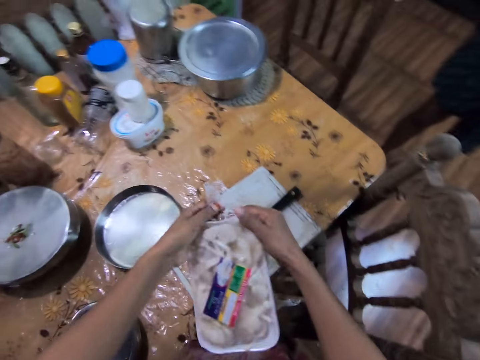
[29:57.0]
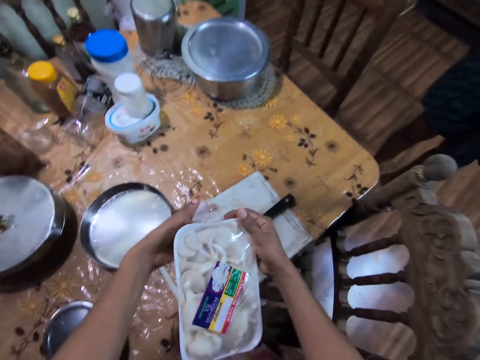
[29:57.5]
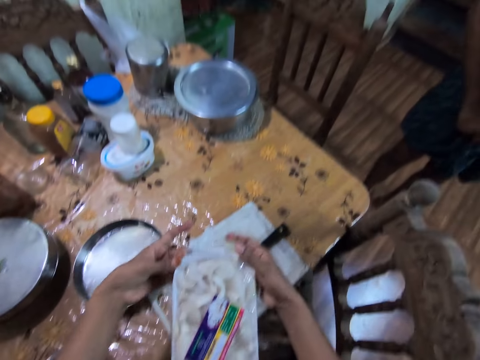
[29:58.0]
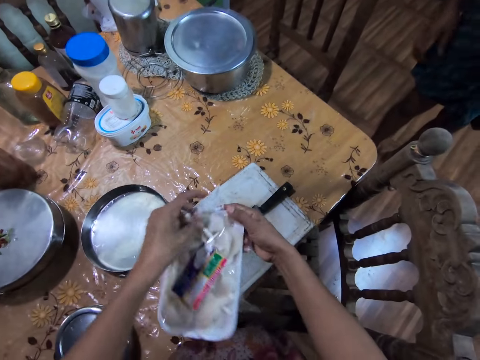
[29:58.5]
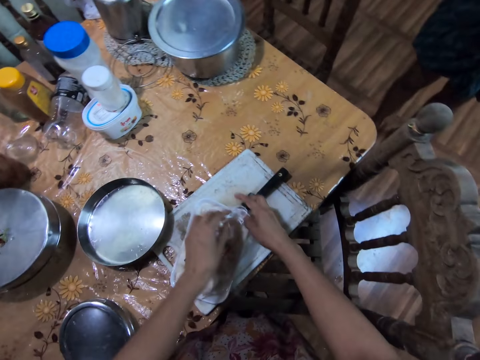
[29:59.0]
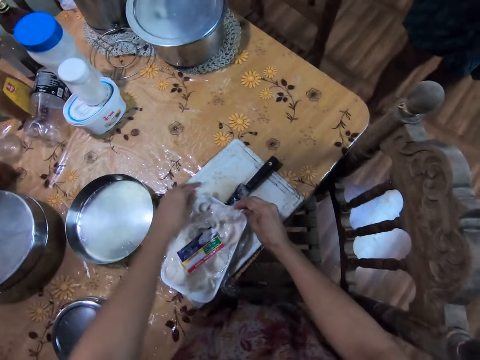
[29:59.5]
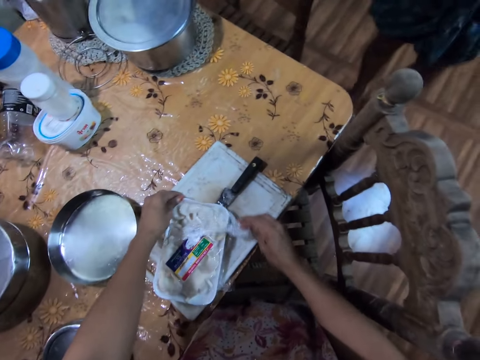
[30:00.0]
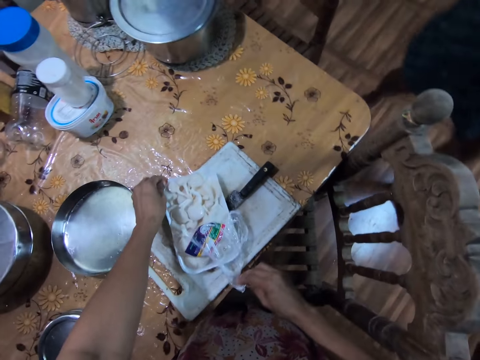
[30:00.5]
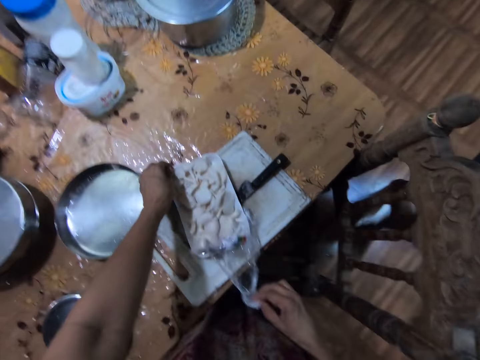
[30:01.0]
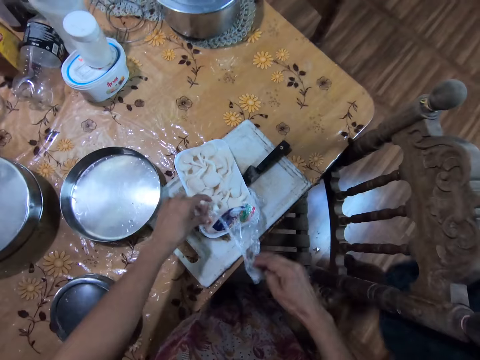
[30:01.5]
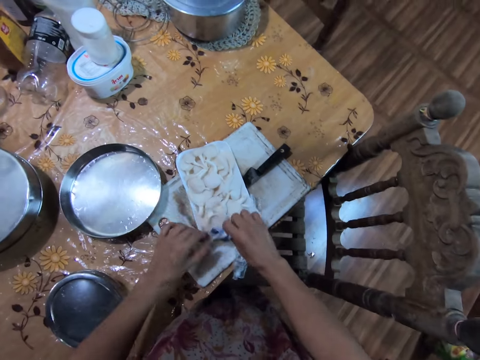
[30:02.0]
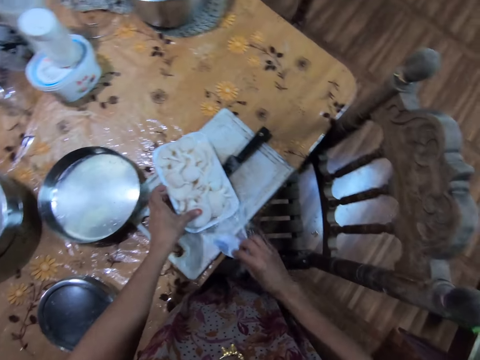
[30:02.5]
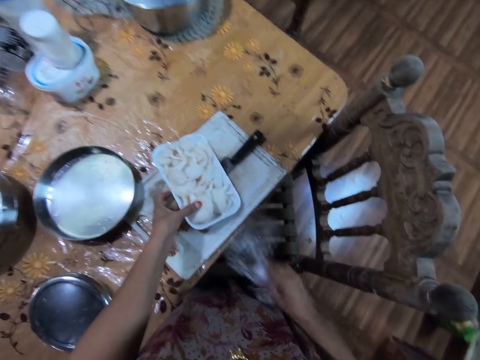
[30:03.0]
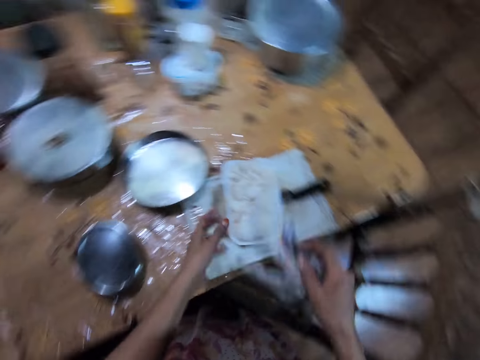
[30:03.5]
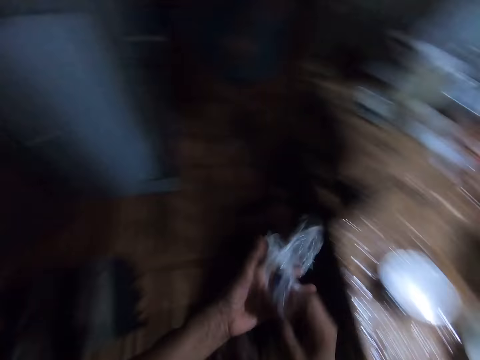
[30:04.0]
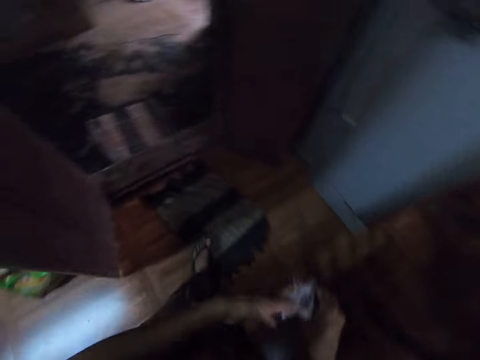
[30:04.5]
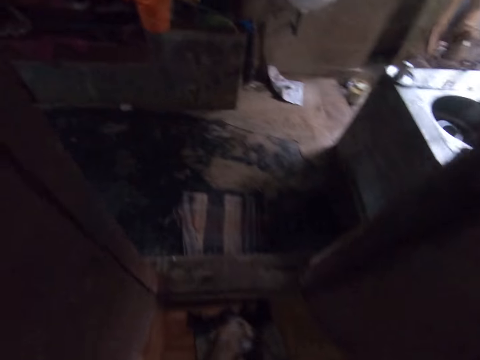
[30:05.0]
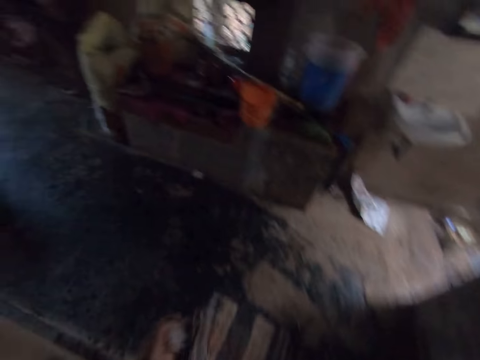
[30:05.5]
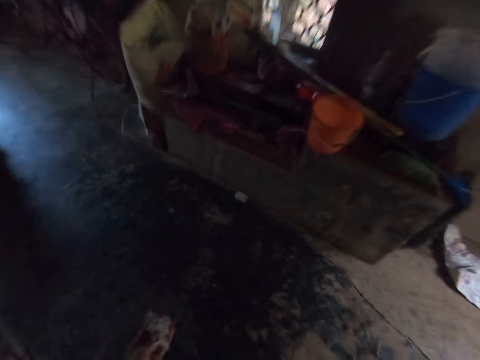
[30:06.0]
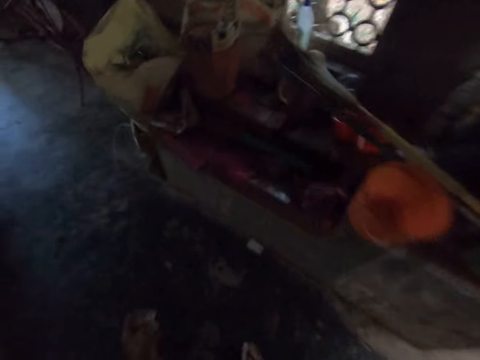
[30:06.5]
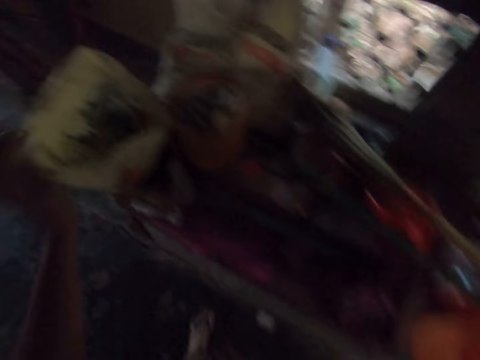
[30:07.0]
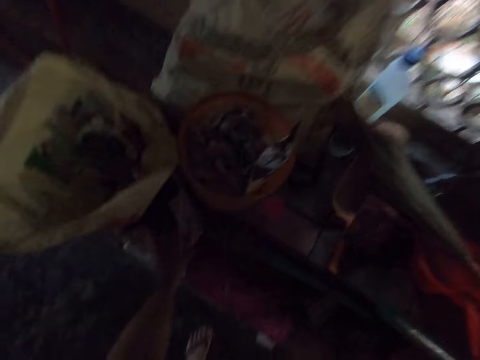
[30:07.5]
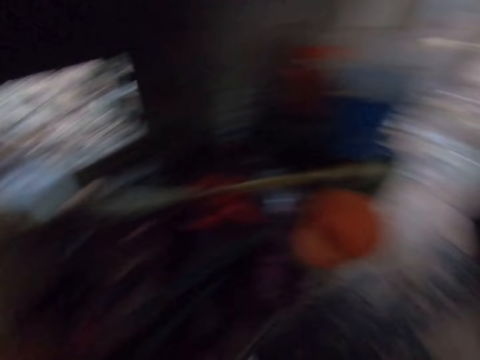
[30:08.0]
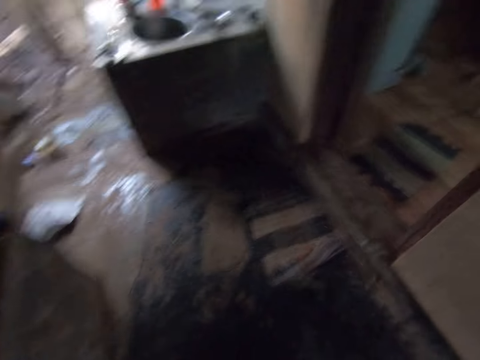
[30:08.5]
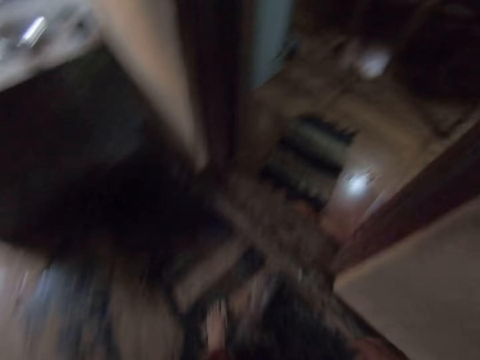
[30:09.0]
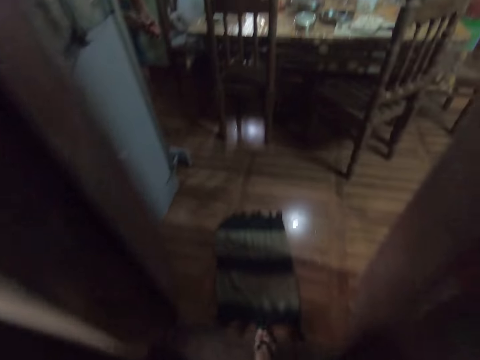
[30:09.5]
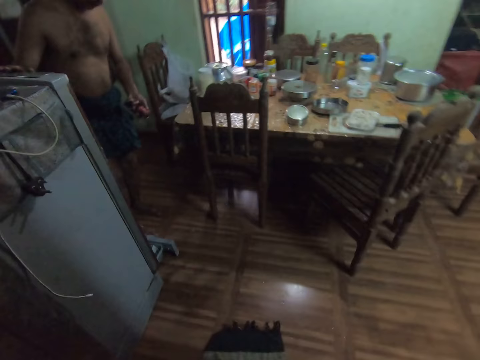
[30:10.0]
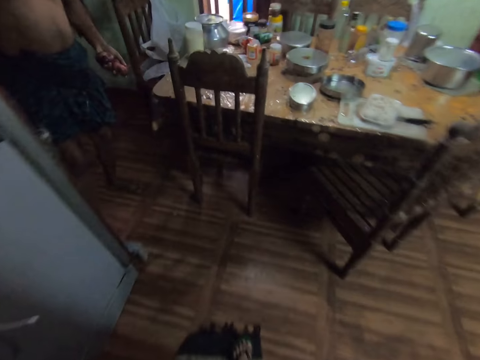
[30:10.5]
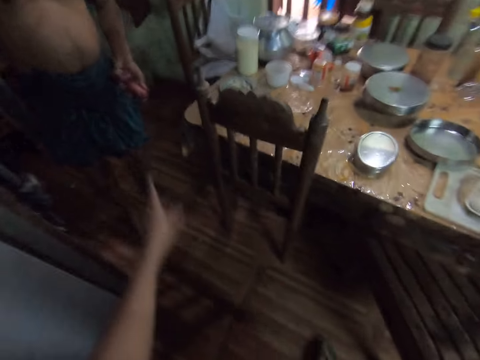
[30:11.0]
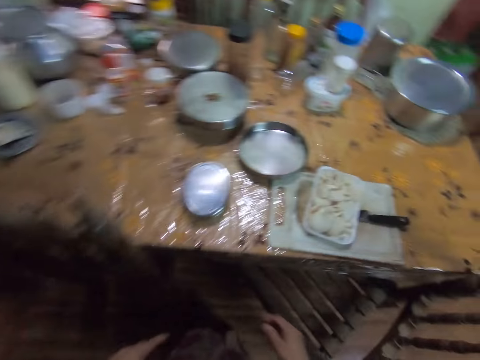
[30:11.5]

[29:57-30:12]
The camera wearer drops the packet of mushrooms on the table with both hands. She passes a plastic bag from her right hand to her left hand. She walks through the door. She drops the plastic bag in a bin with her left hand. She walks through the door.

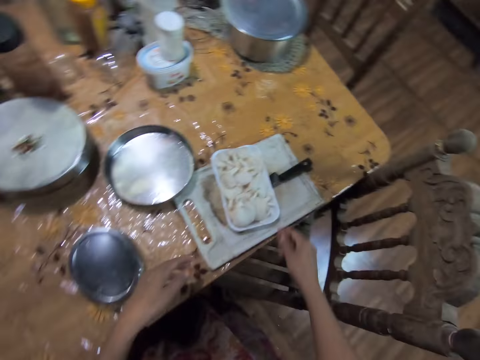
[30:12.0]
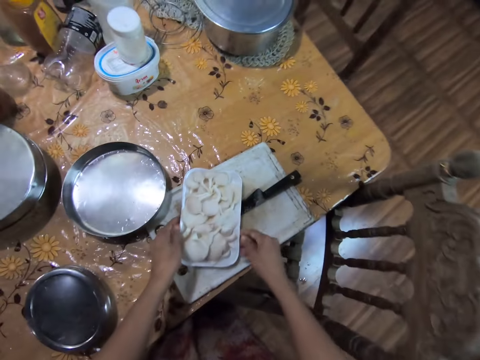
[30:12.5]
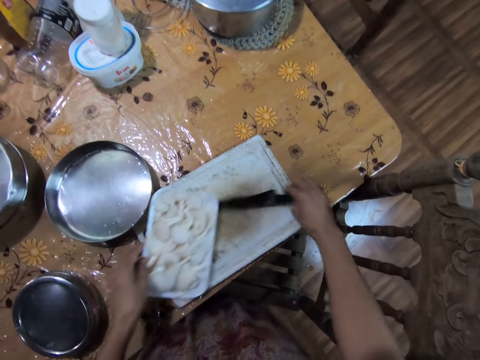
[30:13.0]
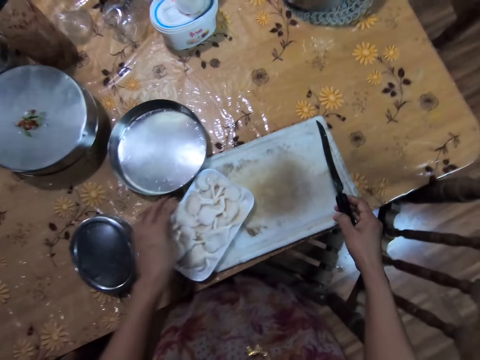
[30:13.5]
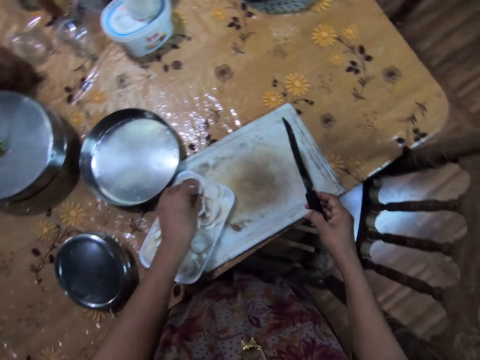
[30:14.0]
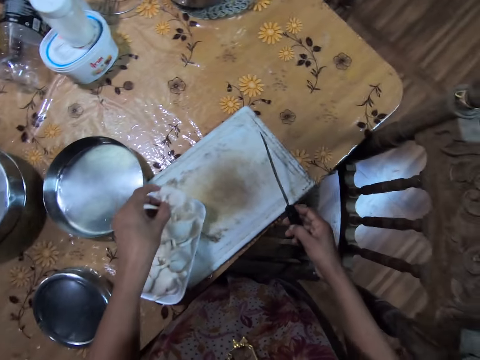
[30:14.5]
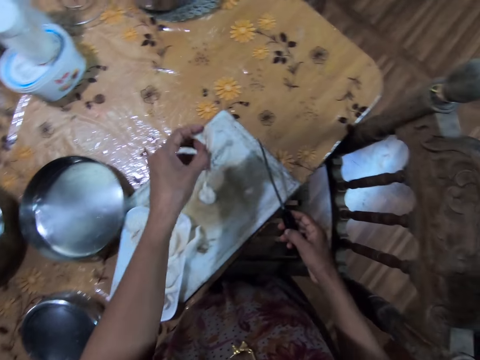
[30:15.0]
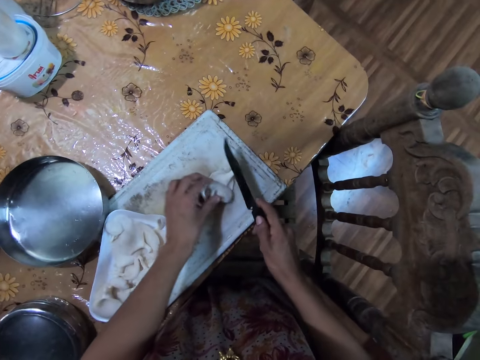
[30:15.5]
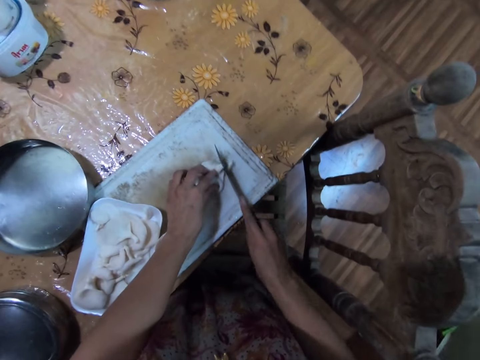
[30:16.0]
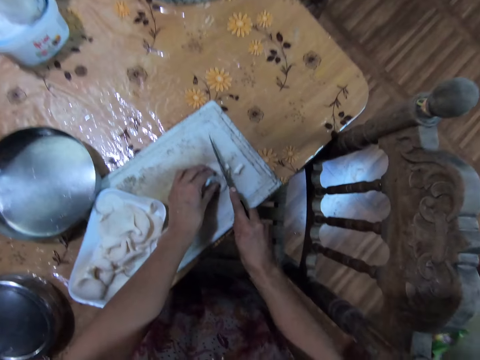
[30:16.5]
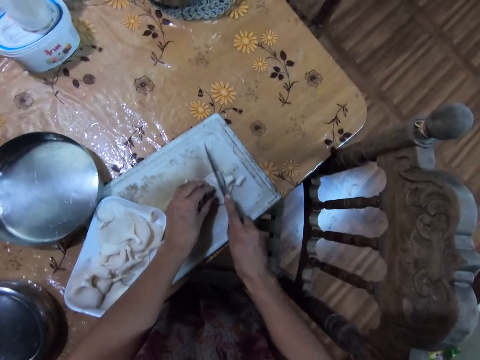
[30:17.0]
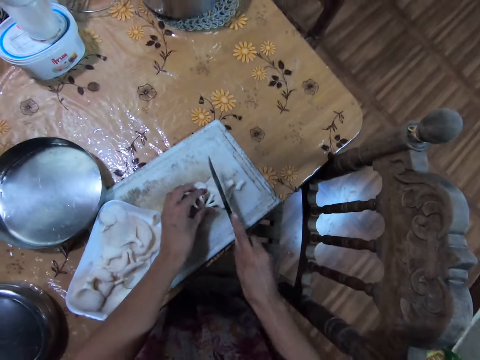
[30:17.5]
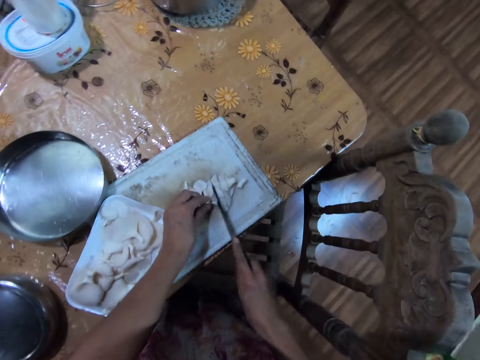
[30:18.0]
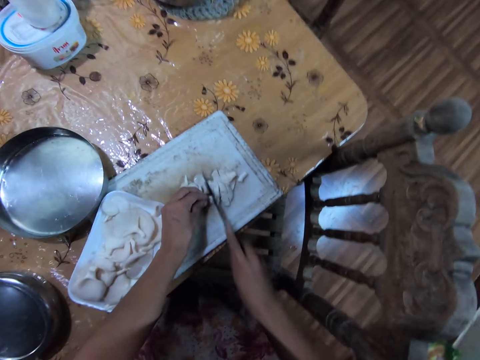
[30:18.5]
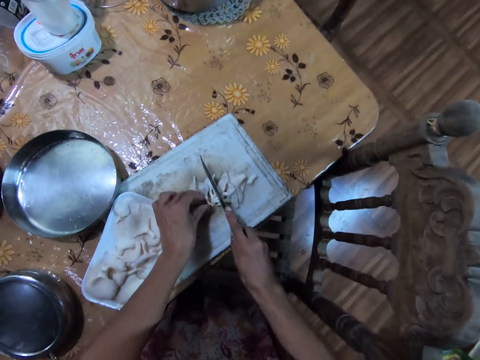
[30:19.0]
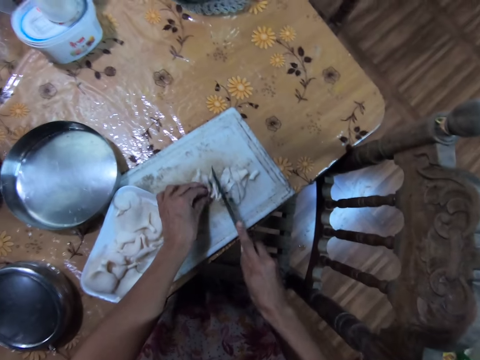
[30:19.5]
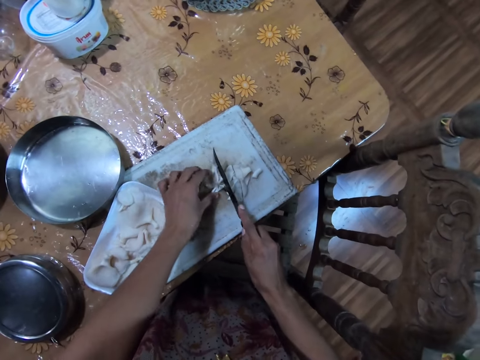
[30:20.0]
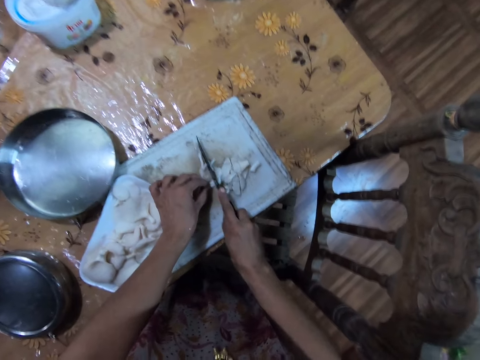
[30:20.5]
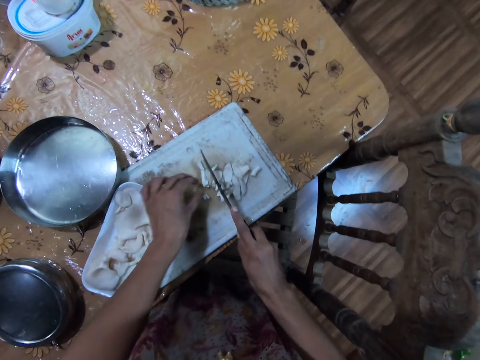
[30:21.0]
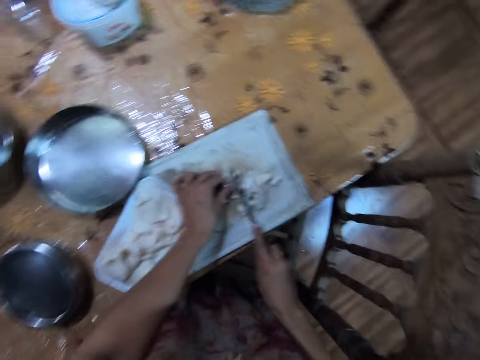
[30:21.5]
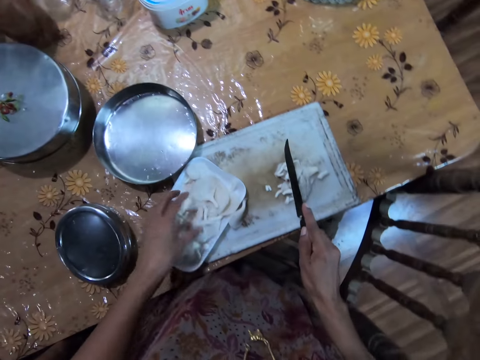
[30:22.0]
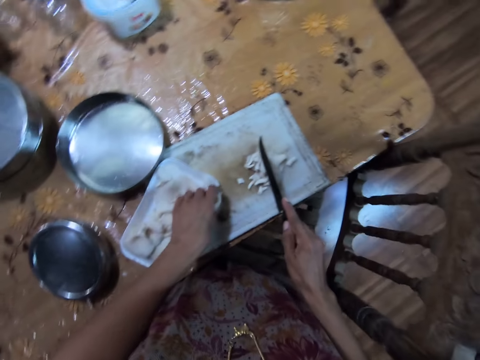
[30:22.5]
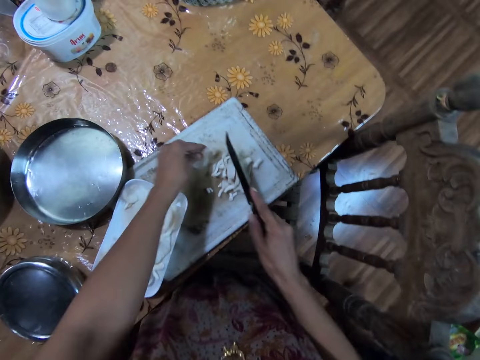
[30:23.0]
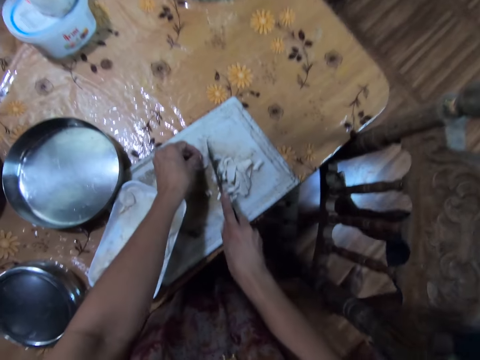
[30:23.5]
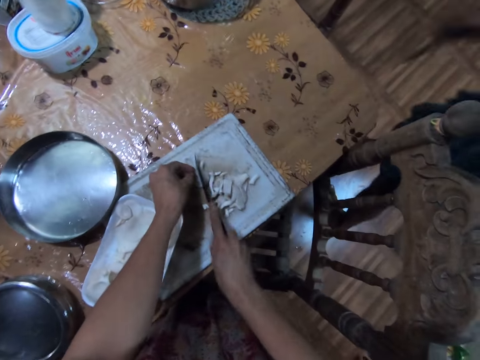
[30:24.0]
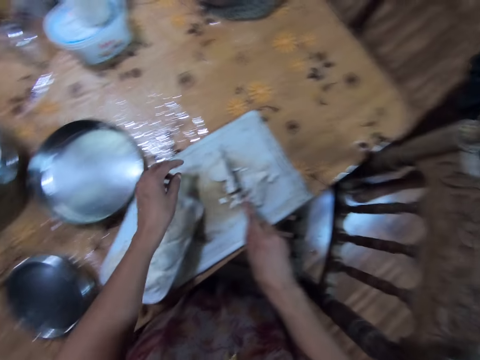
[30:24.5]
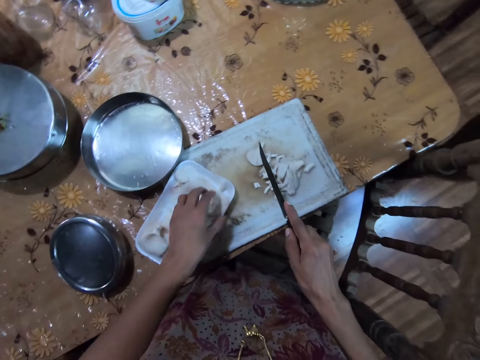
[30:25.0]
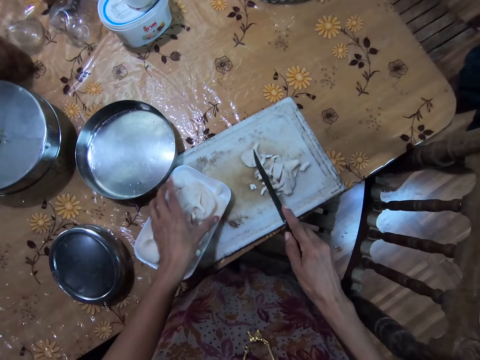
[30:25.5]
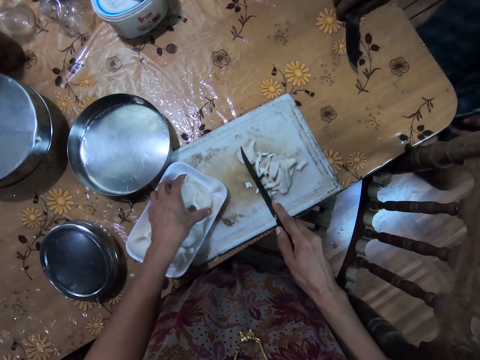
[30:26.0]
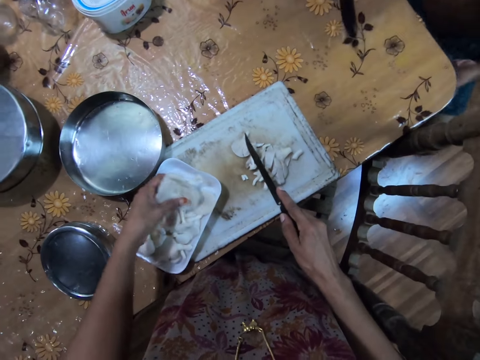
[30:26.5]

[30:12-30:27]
The camera wearer moves the packet on the table with both hands. She picks the knife from the table with her right hand. She picks some mushroom from the packet with her left hand. She drops the mushroom on the tray on the table with her left hand. She slices the mushroom on a board with the knife in her right hand. She picks a mushroom from the packet with her left hand. She drops the mushroom on the tray on the table with her left hand. She slices the mushroom with the knife in her right hand. She picks some mushroom from the packet with her left hand.
